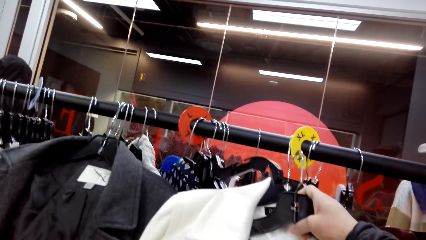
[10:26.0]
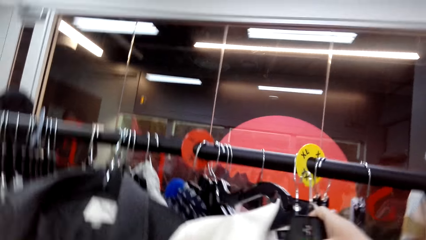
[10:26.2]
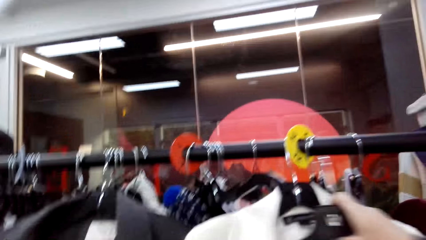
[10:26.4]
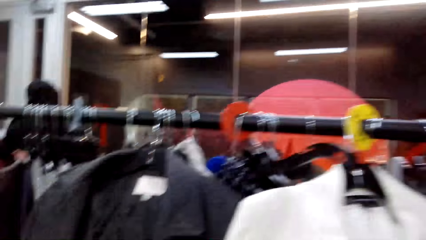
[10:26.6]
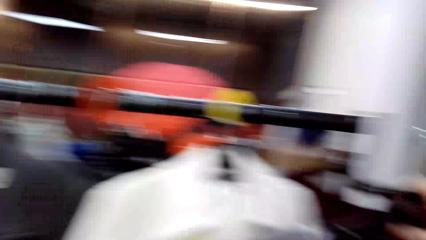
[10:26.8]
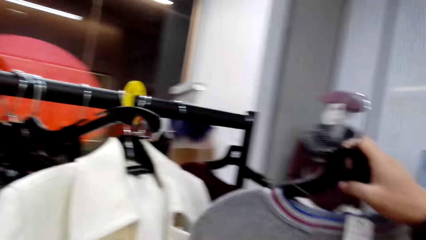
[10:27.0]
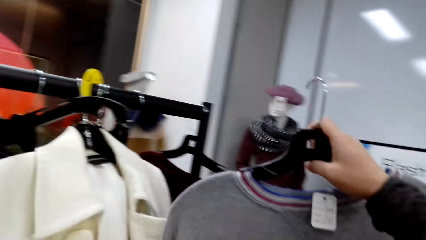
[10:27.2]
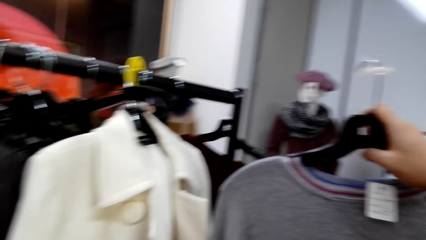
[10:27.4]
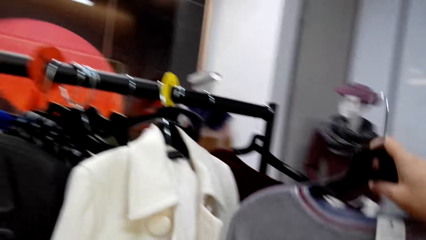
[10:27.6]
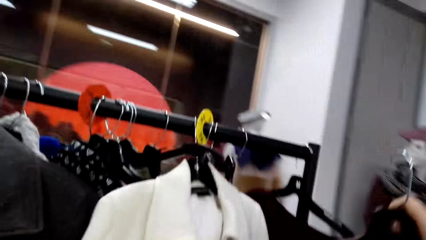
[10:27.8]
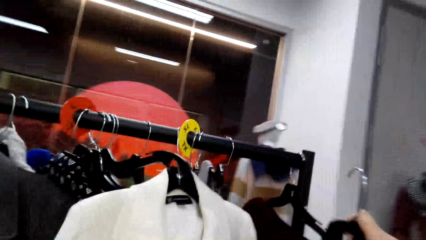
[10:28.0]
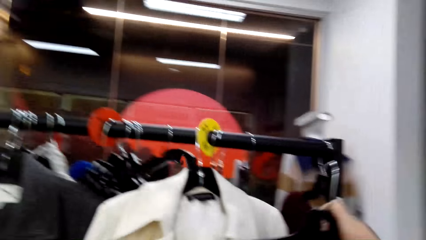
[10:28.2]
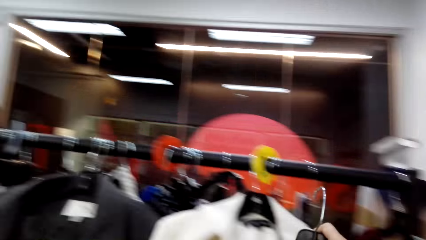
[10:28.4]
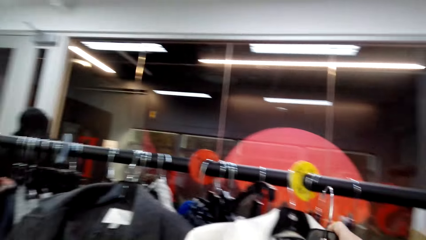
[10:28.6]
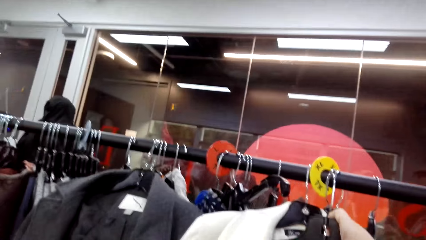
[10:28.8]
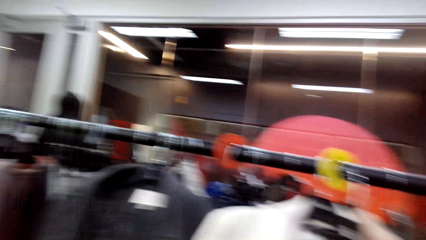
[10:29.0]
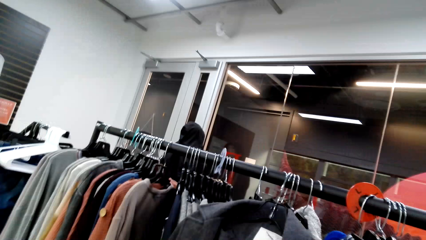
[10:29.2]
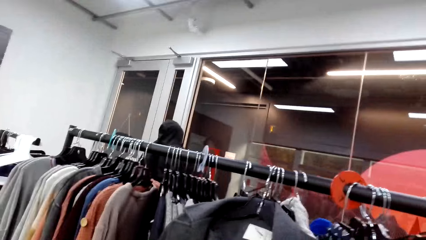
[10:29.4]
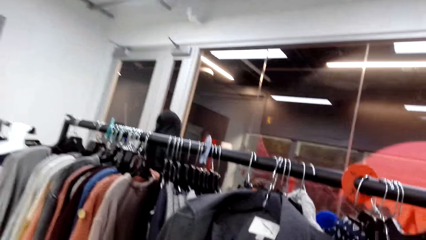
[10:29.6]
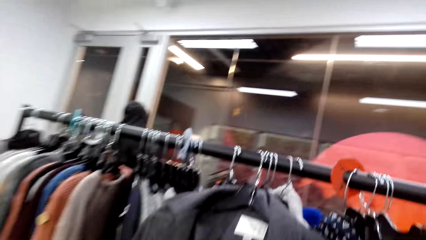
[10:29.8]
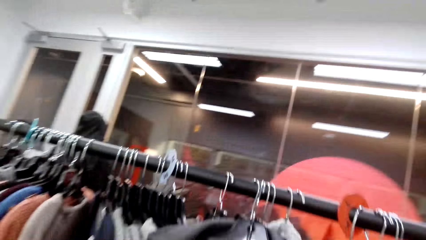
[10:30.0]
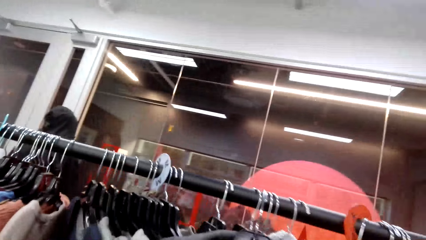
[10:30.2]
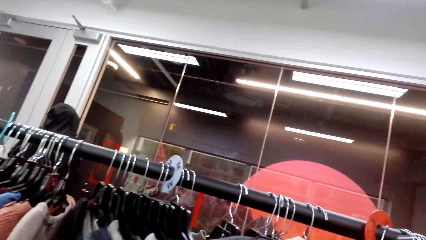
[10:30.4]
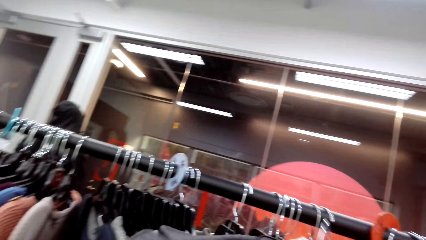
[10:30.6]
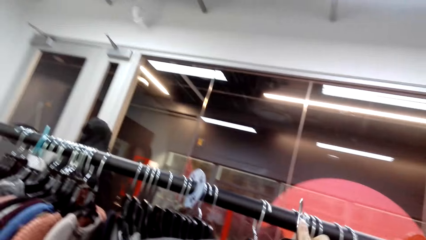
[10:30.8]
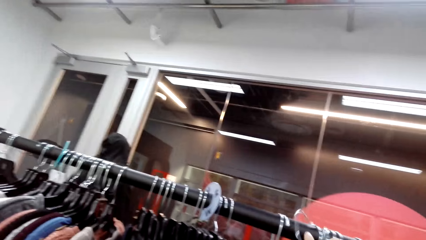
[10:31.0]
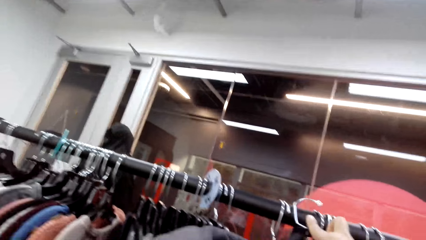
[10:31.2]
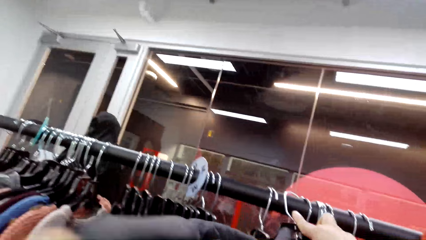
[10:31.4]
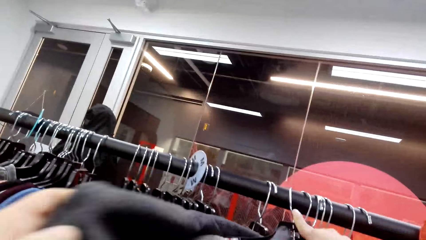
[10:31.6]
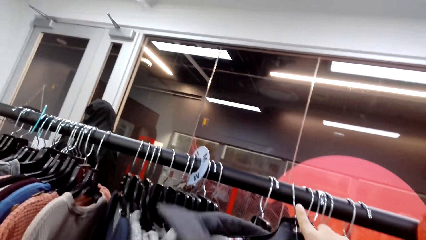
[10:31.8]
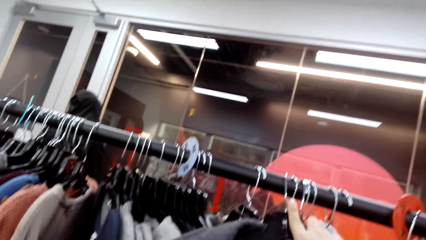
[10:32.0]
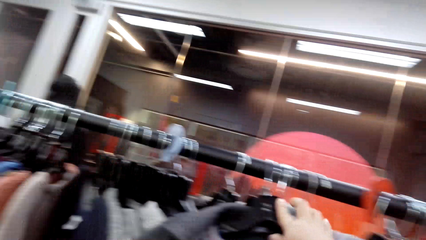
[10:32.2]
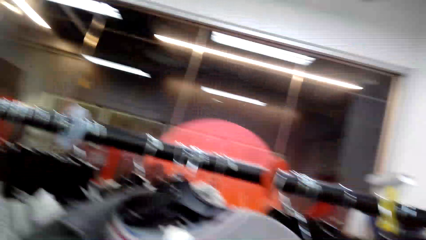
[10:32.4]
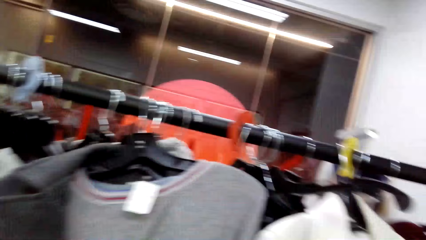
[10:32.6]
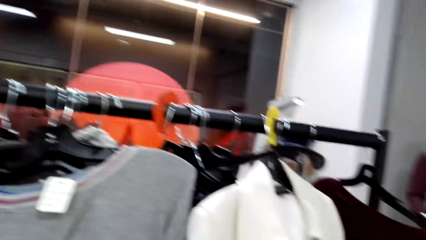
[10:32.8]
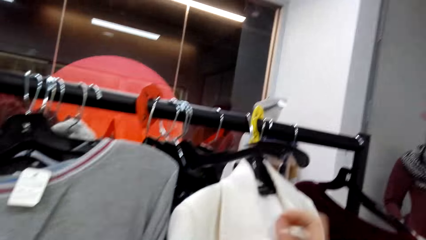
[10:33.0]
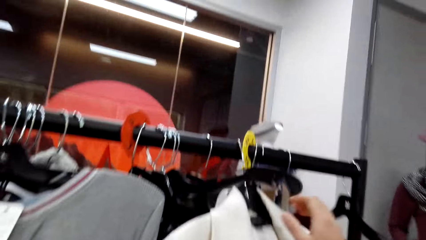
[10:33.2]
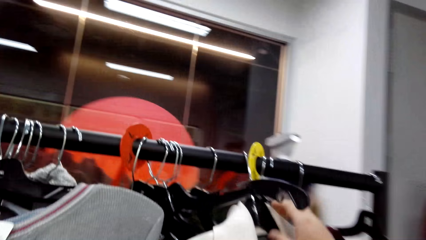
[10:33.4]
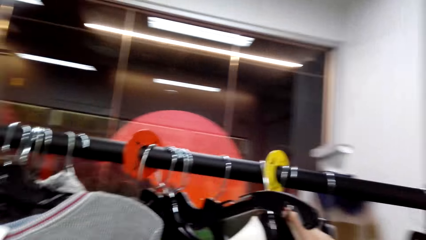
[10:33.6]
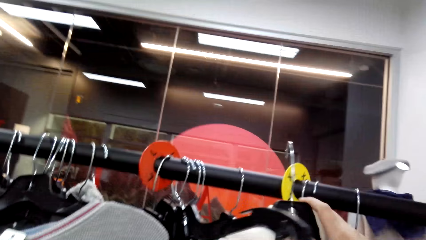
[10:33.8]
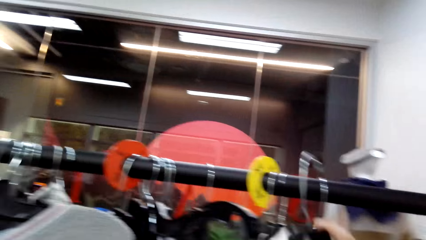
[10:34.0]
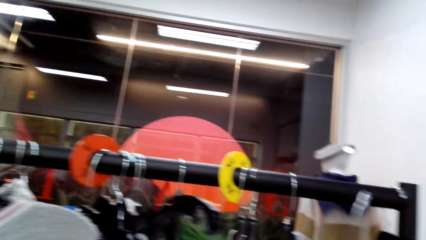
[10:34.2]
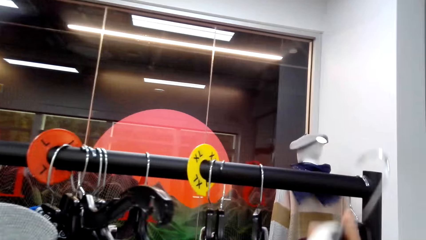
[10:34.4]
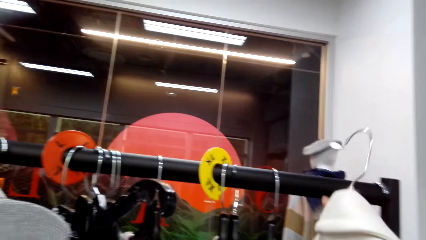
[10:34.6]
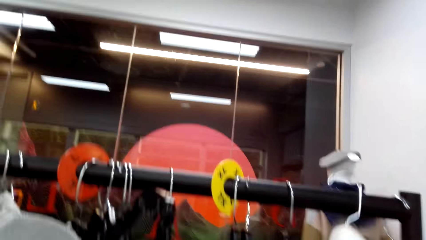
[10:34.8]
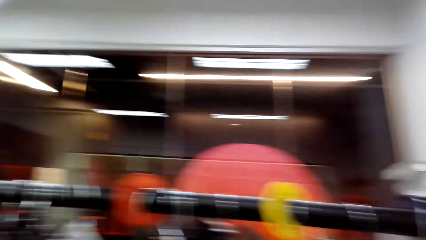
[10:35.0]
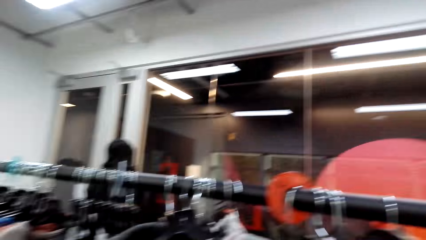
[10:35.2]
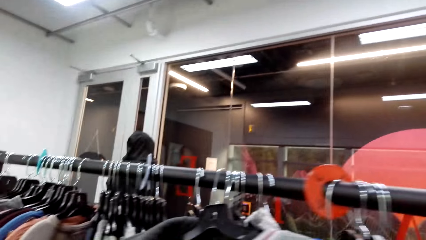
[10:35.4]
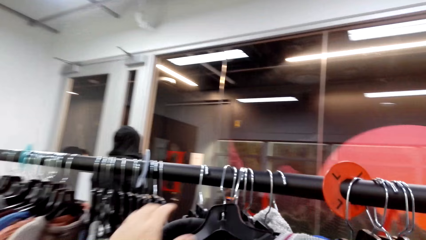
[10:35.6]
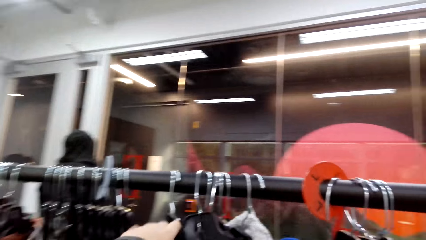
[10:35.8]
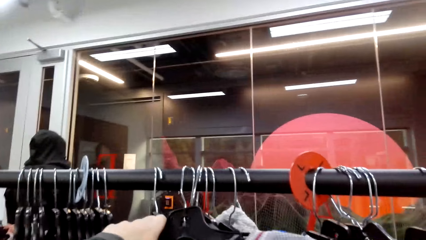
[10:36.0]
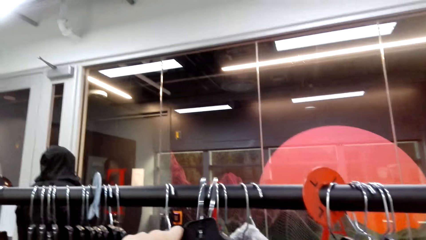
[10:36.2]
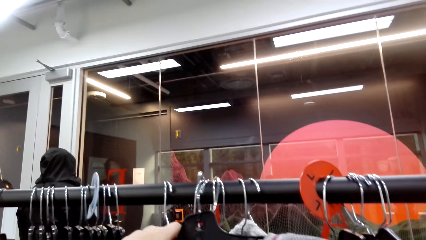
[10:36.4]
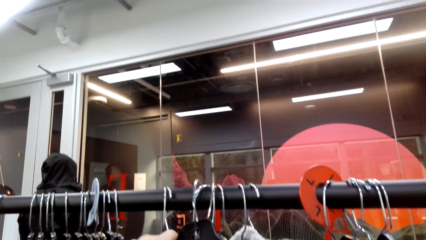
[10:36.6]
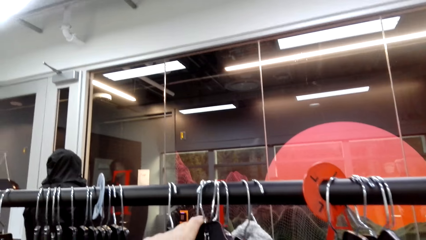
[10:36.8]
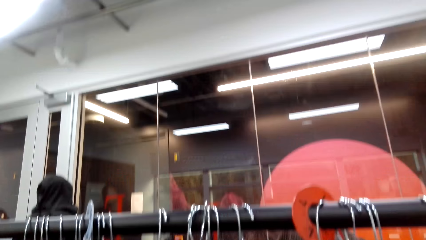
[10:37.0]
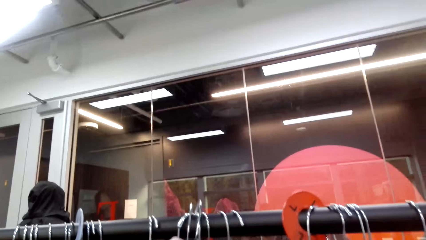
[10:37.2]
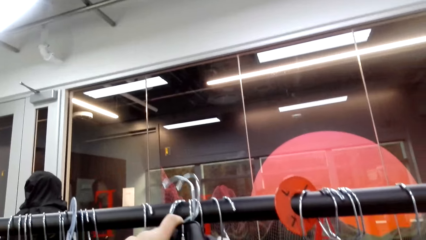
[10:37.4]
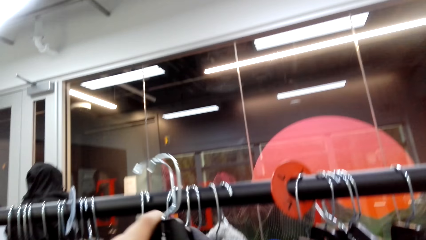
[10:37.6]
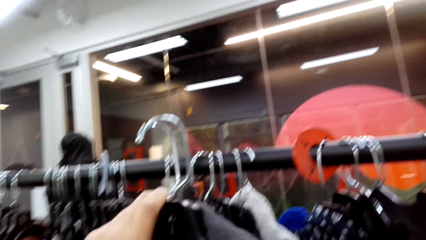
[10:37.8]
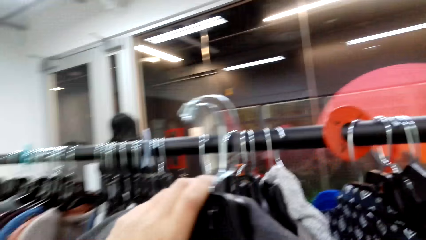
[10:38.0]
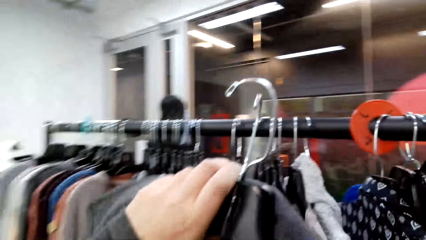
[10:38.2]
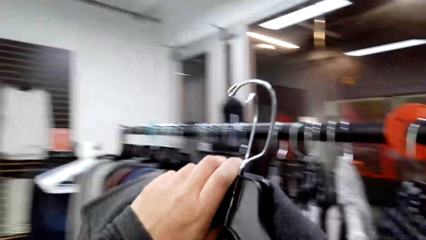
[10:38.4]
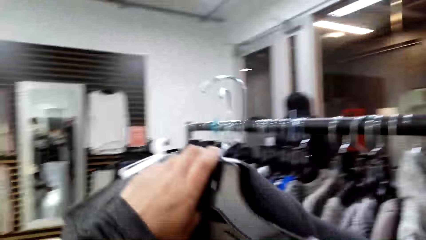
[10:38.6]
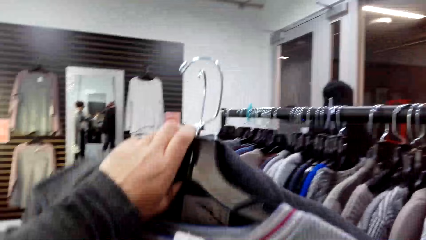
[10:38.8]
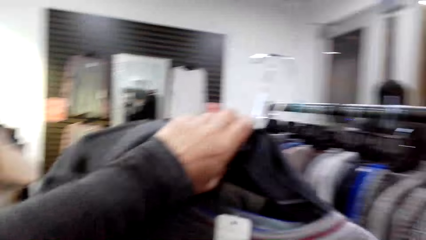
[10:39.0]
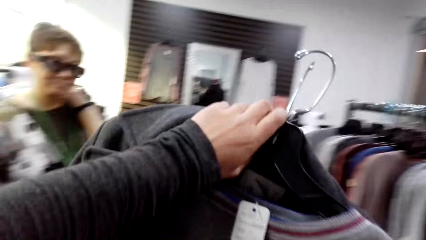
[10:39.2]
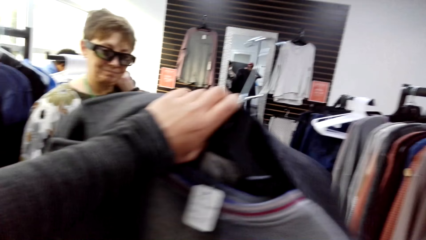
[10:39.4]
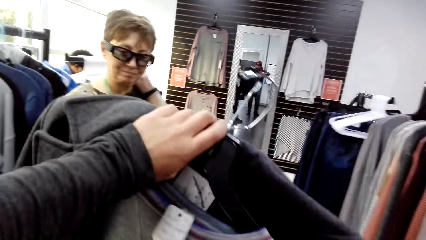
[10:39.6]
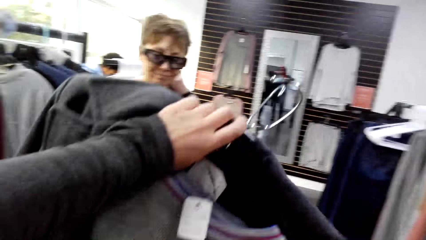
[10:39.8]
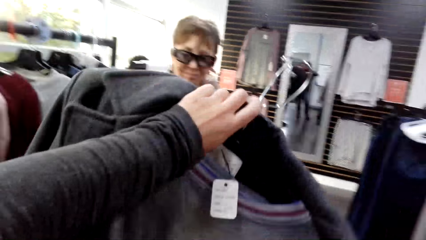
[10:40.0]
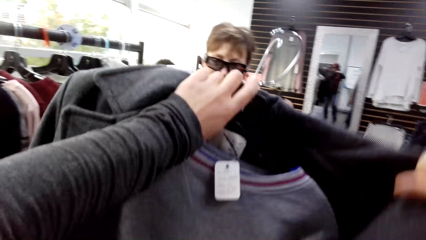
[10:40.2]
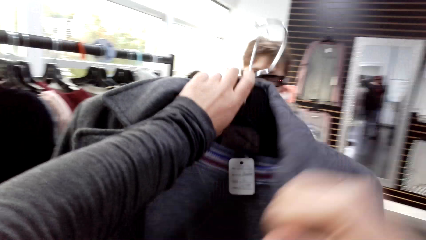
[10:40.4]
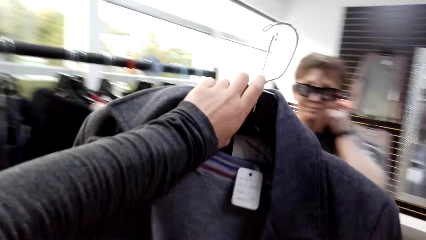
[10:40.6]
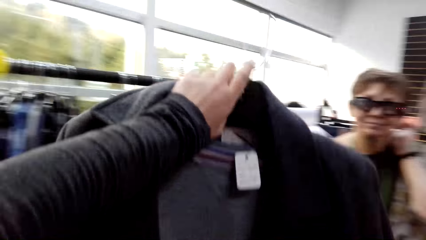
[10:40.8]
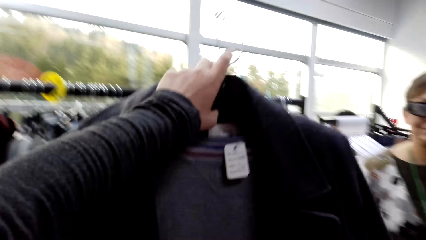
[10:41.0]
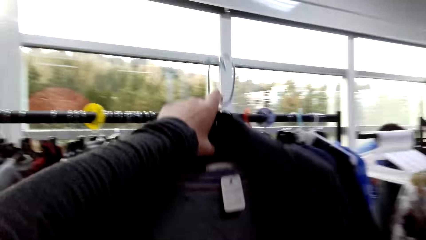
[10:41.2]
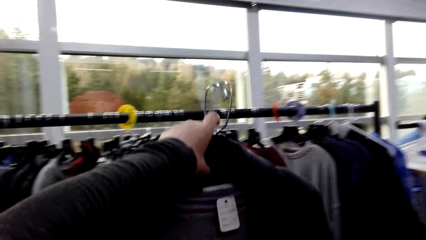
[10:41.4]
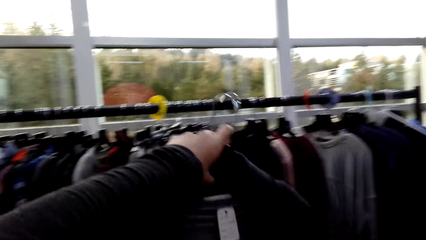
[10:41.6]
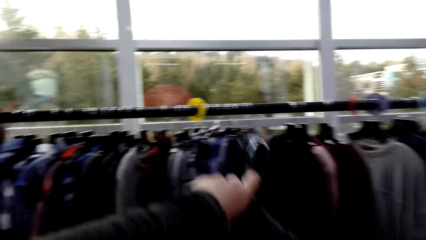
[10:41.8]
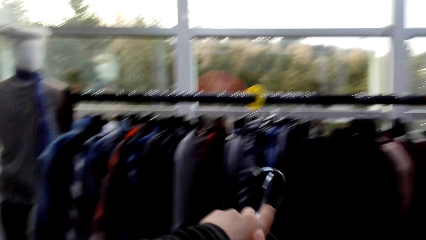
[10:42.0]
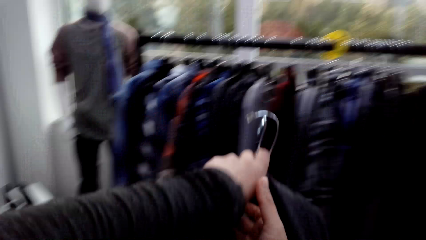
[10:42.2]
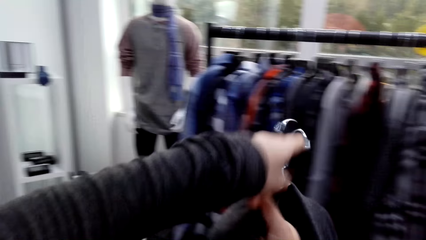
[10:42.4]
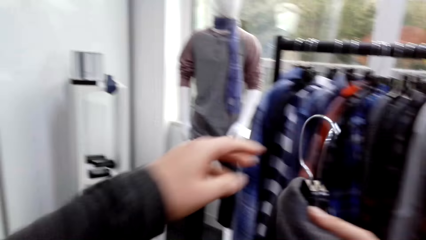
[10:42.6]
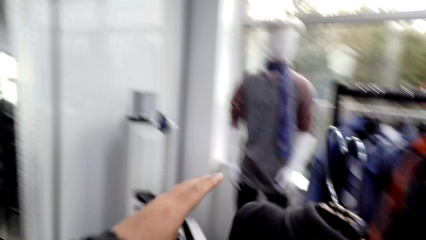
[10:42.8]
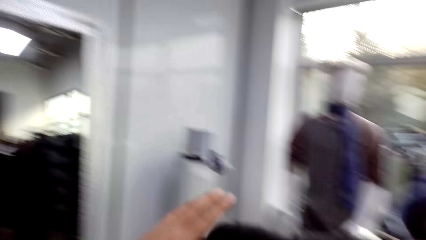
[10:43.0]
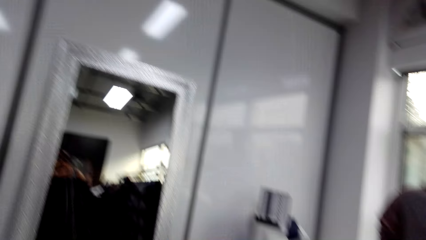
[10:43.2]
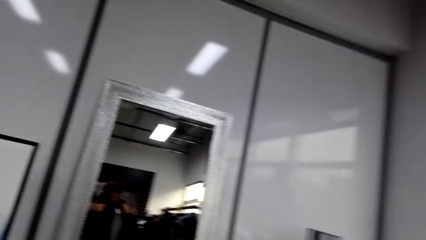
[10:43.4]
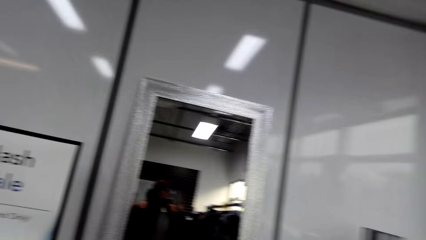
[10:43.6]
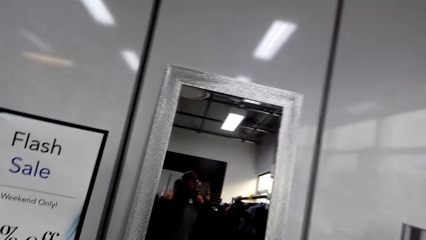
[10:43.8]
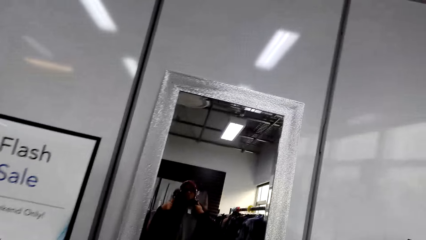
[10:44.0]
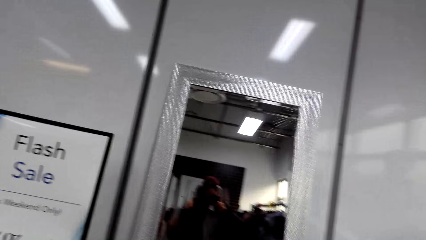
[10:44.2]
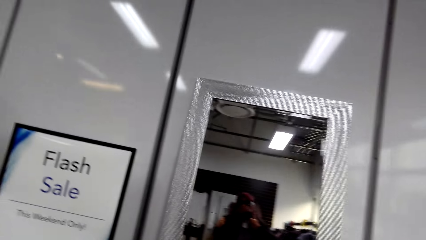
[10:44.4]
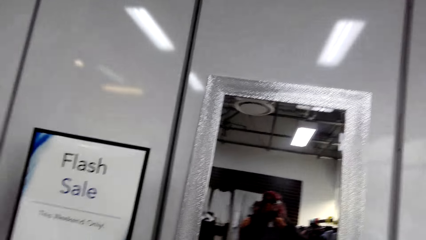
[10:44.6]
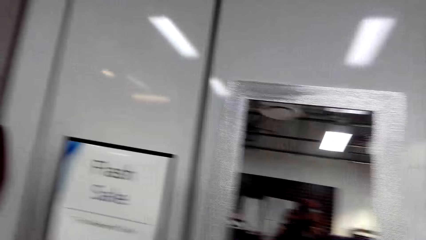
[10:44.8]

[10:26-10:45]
The camera wearer touches apparel. They hold the apparel. They pick up the apparel. They pick up the apparel again. They adjust the apparel. They hold the apparel with the other hand.
